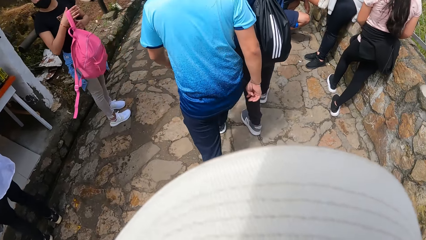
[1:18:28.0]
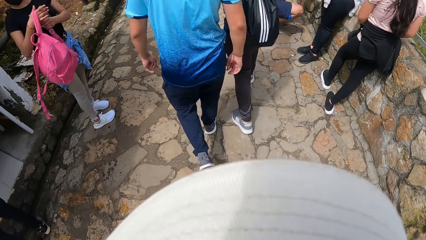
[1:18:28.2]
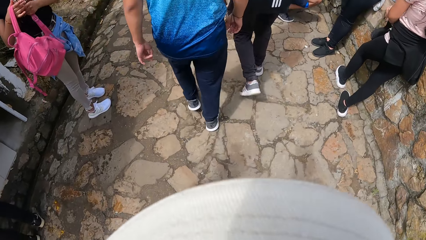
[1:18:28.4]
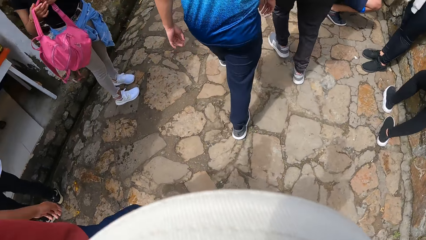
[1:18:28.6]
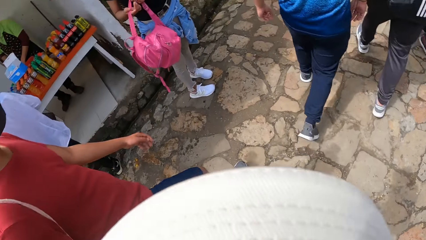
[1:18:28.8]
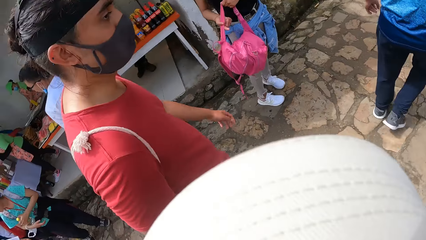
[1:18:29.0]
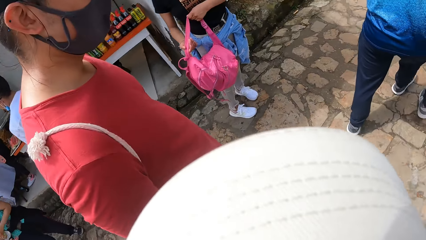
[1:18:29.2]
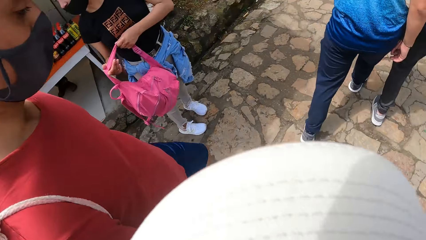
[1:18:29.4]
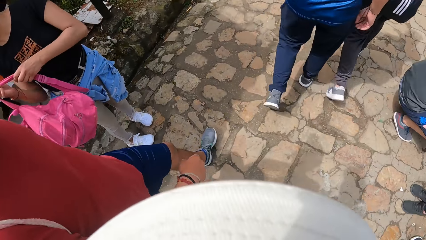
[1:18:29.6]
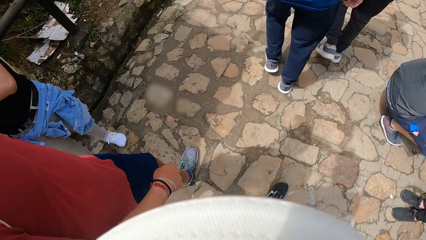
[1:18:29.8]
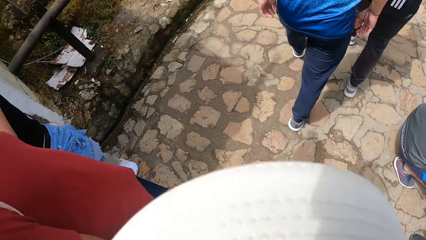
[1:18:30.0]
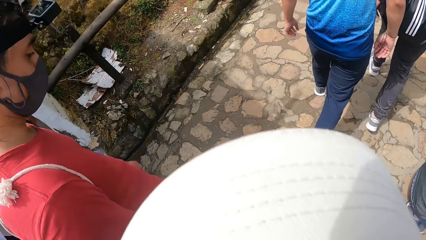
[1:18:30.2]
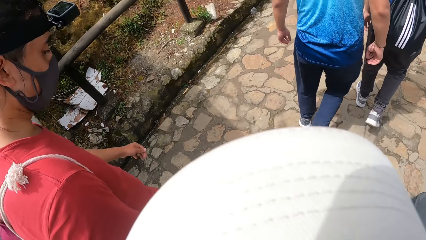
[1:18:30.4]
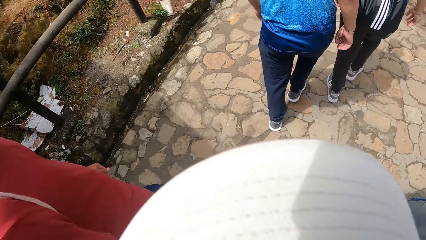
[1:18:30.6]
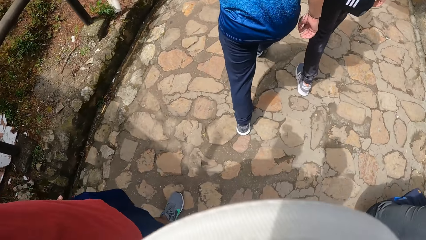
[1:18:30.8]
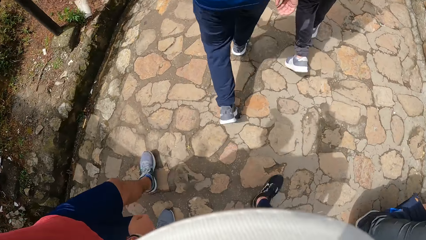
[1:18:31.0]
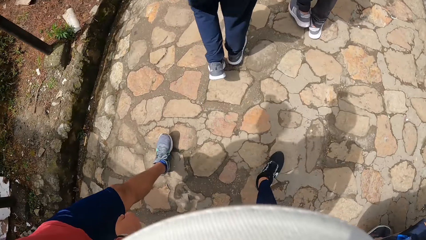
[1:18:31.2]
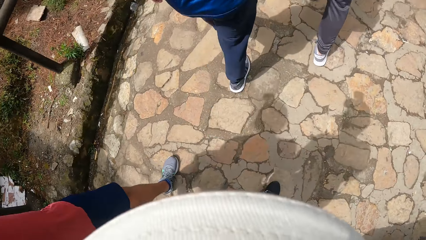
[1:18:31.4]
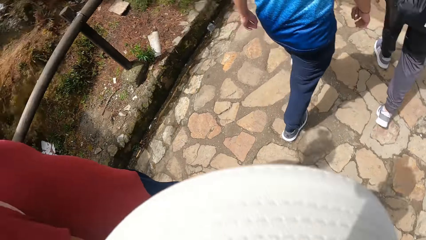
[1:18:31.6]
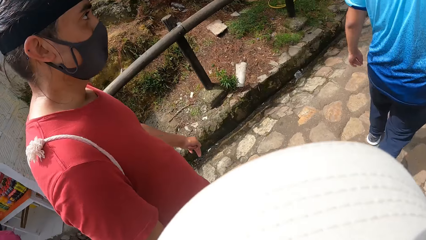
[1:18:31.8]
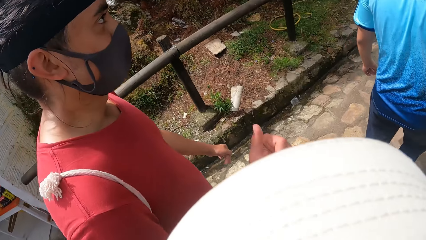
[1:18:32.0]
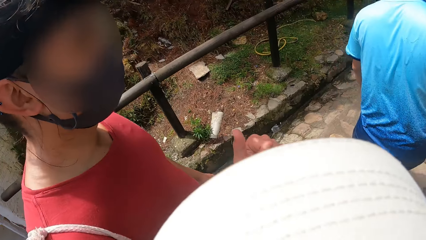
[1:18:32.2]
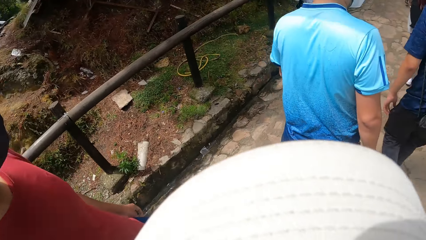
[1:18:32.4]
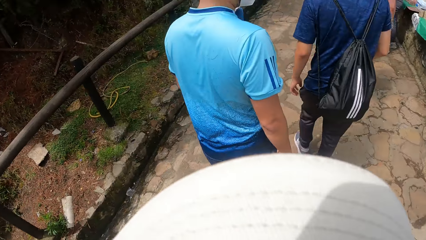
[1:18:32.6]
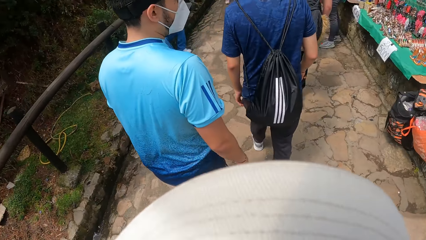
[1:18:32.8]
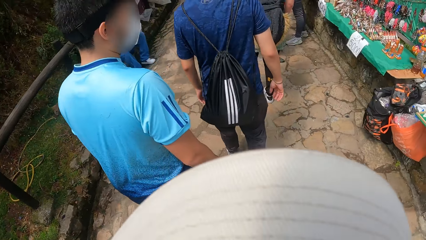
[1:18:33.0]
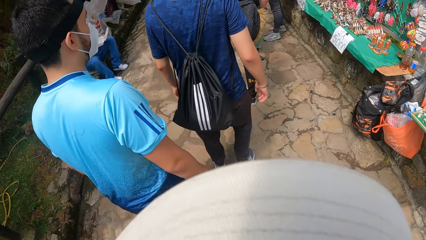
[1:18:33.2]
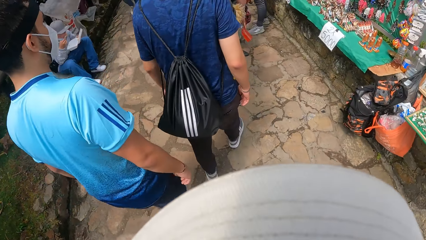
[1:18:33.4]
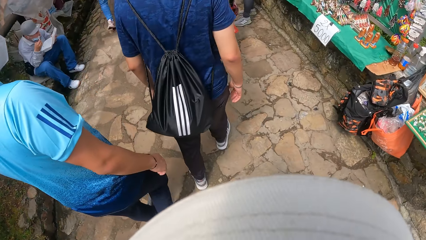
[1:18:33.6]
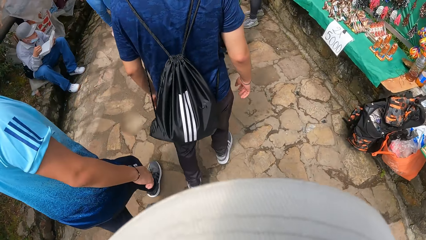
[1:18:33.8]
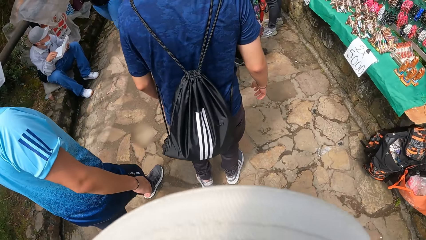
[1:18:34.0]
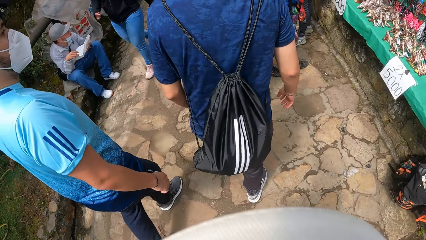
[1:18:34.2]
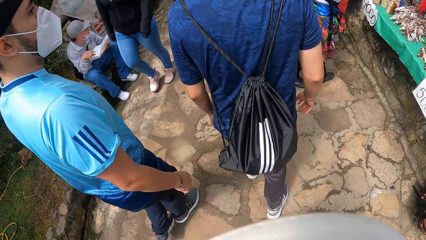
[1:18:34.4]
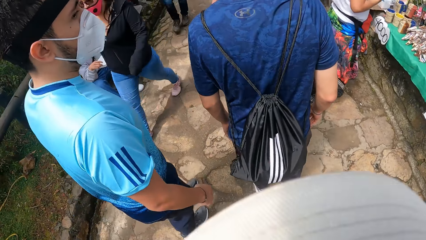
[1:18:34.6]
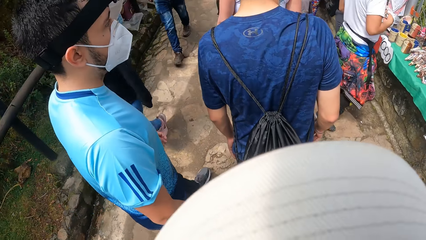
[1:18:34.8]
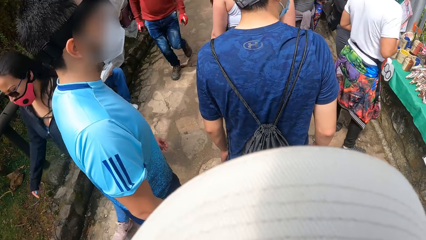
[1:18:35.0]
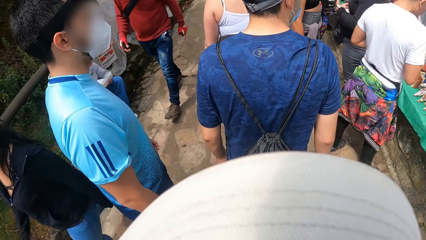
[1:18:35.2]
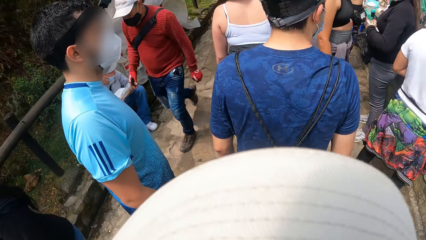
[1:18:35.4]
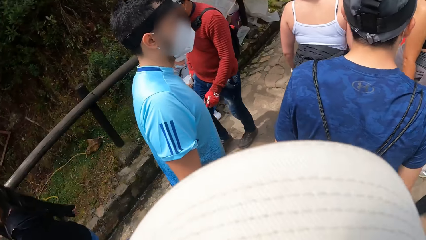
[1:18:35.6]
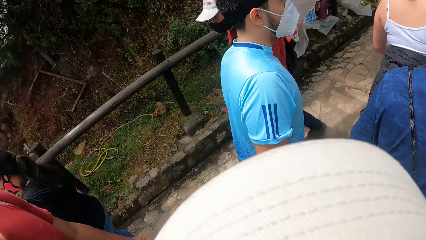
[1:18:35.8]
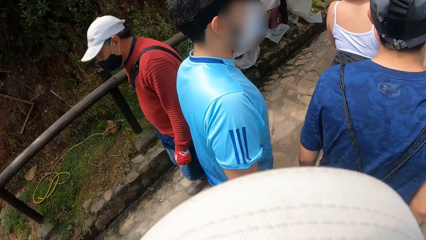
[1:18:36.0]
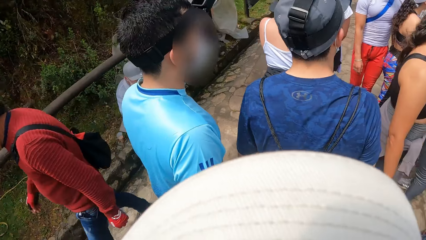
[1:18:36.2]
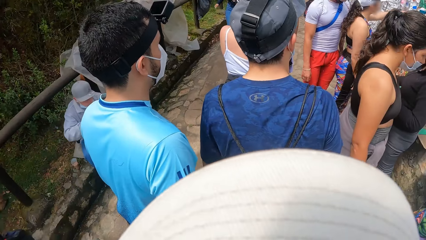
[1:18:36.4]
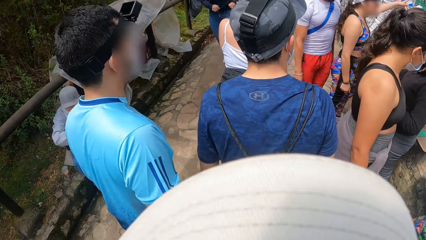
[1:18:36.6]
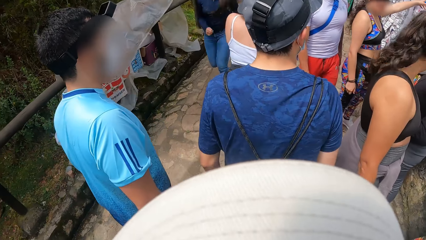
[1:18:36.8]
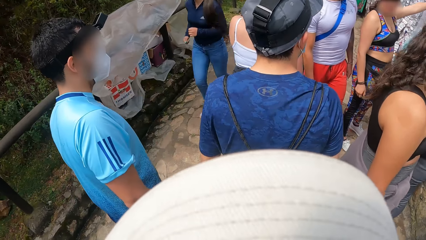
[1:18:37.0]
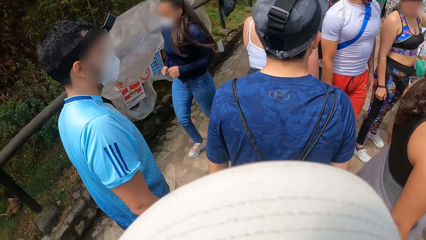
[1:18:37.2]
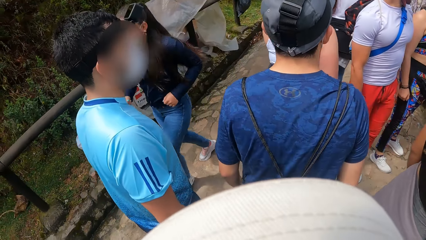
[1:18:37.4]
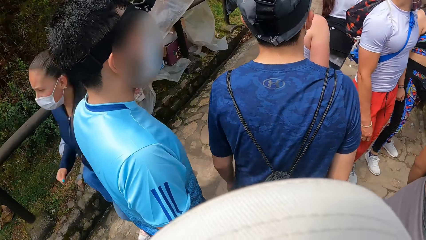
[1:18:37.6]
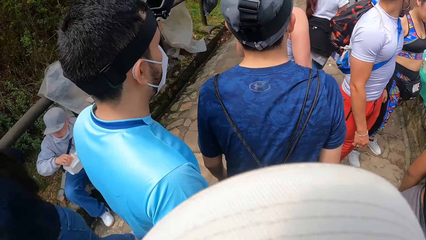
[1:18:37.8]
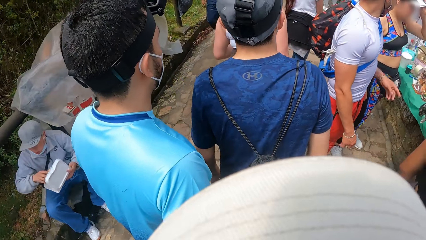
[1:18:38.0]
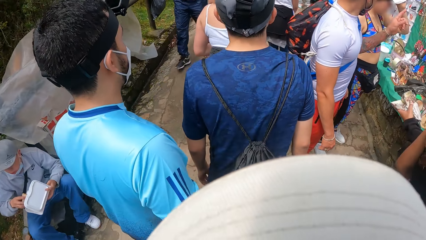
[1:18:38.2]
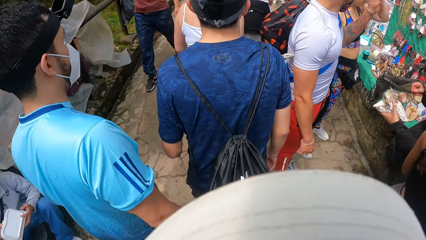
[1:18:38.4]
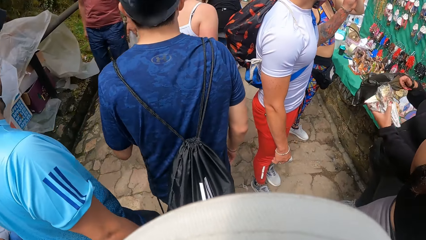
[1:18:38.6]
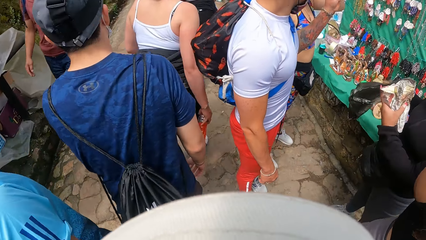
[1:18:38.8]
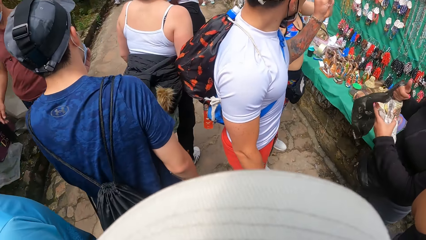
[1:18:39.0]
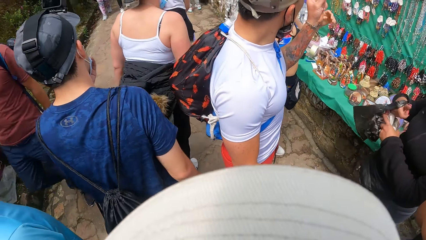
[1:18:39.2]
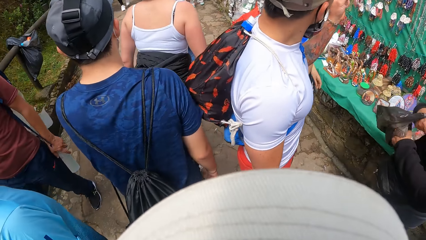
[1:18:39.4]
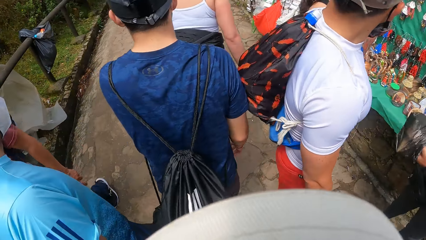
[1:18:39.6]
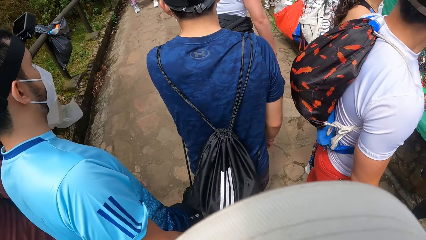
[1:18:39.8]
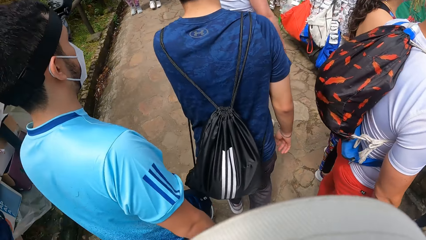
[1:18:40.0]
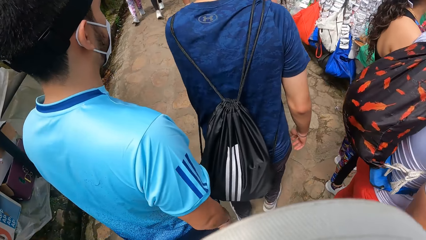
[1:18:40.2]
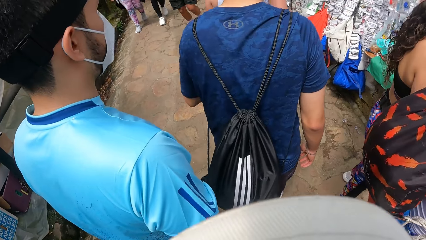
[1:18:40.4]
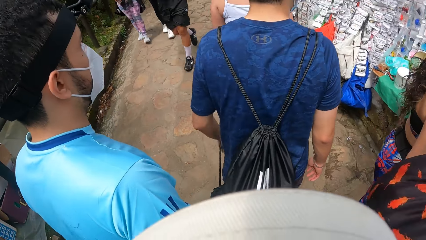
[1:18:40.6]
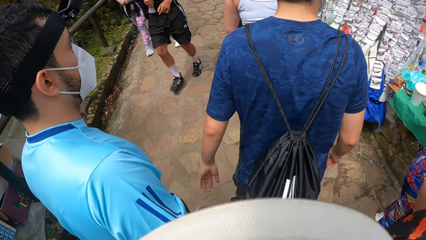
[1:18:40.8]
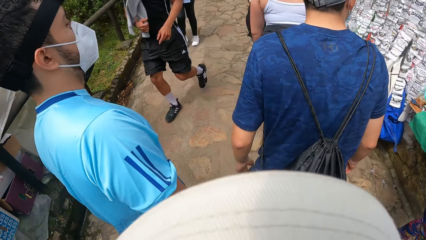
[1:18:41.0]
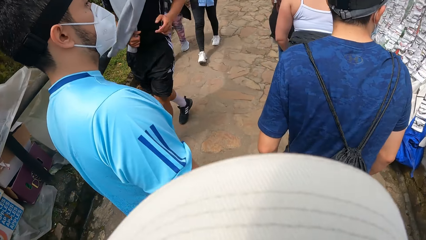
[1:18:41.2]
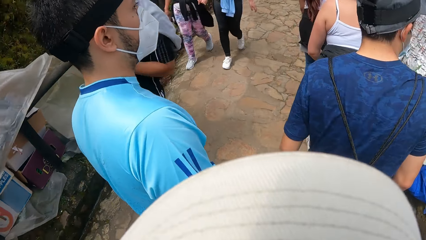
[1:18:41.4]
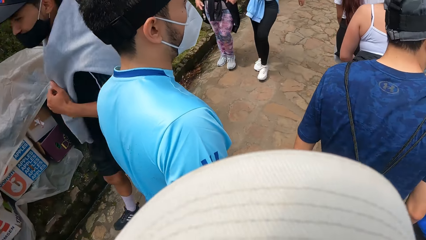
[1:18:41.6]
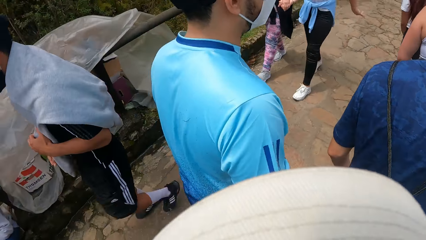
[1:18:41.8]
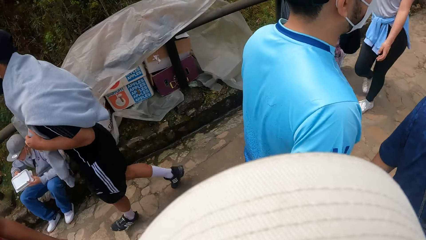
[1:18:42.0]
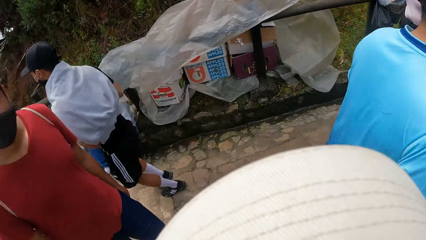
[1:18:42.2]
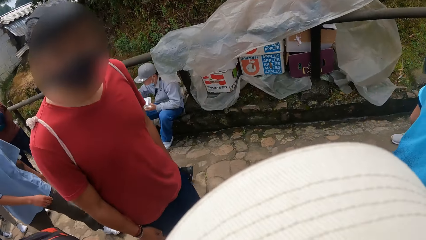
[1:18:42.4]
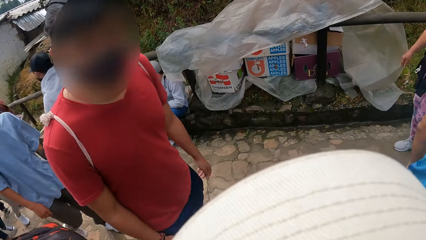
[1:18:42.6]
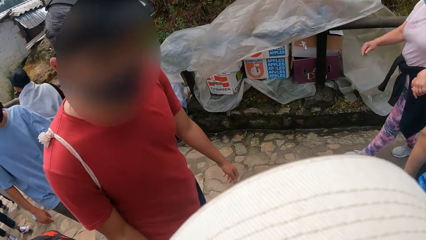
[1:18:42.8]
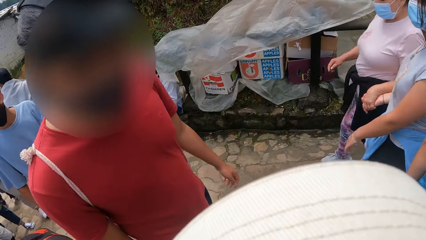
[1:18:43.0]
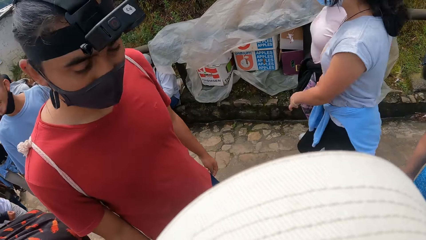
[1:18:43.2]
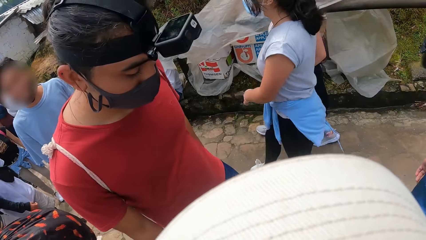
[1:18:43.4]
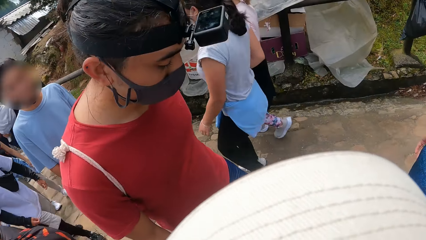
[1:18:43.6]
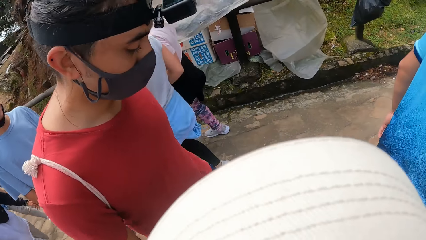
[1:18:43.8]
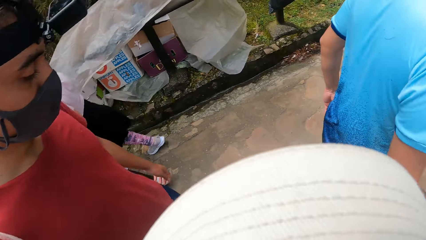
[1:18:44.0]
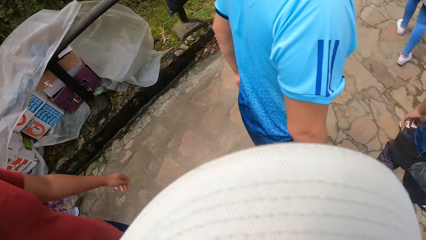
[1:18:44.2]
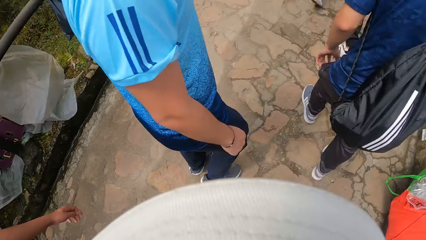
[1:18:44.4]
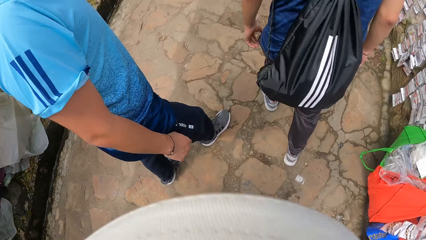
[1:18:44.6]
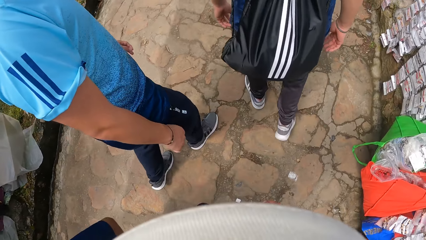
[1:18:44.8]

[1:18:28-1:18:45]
The camera wearer interacts with the man.
